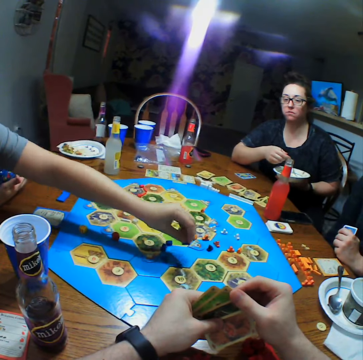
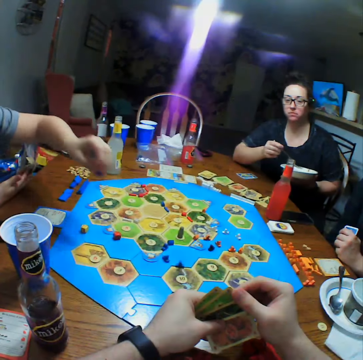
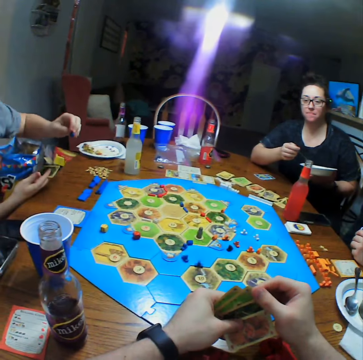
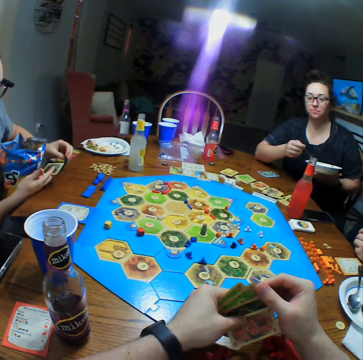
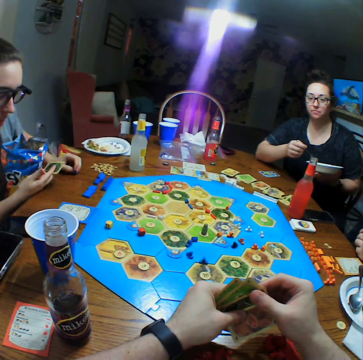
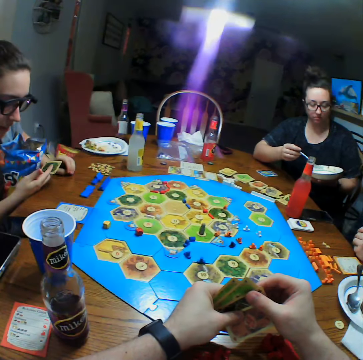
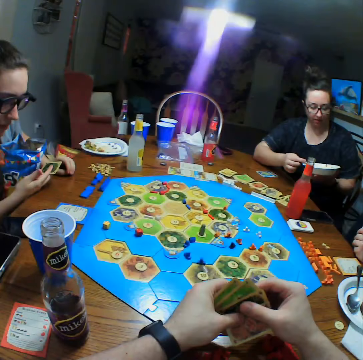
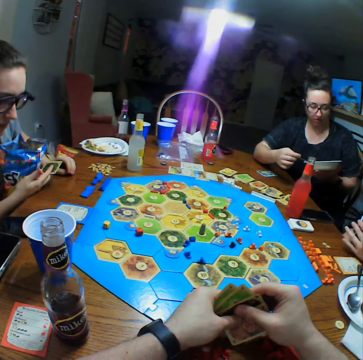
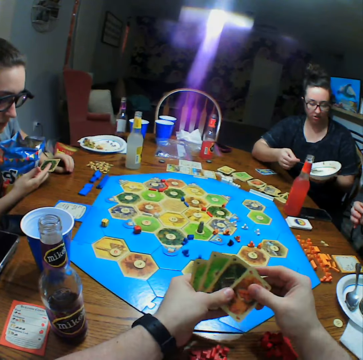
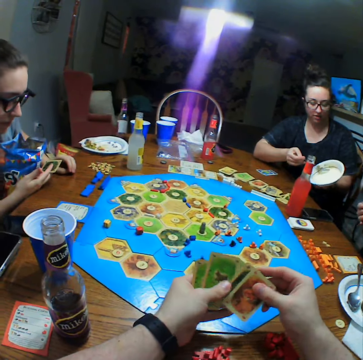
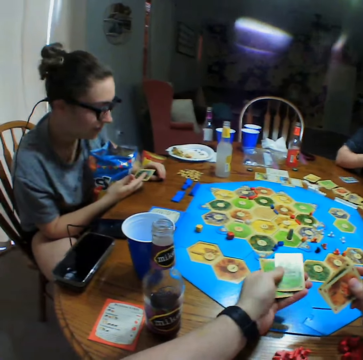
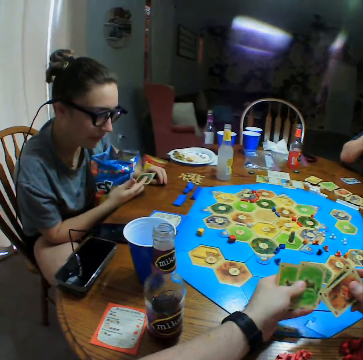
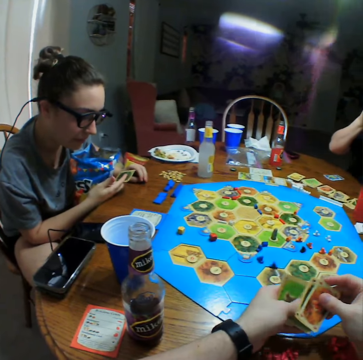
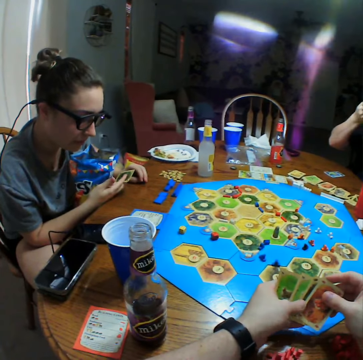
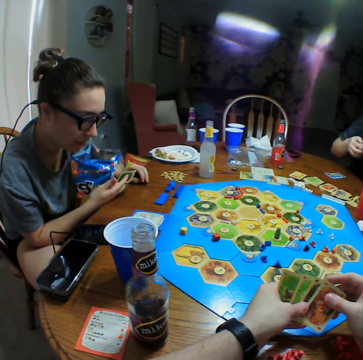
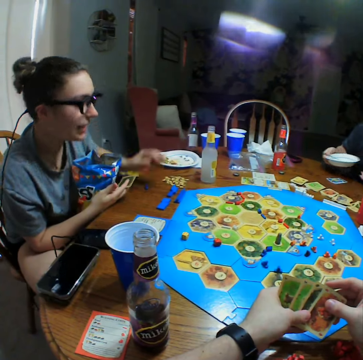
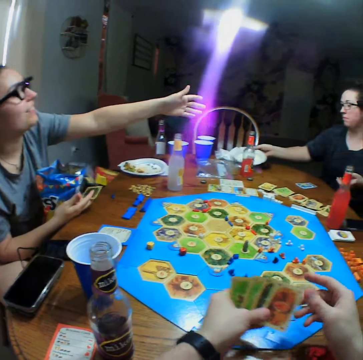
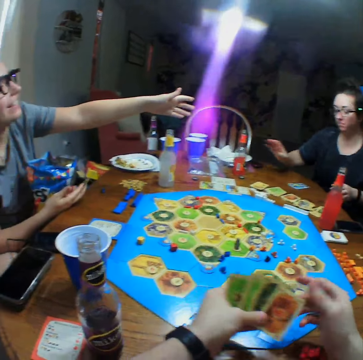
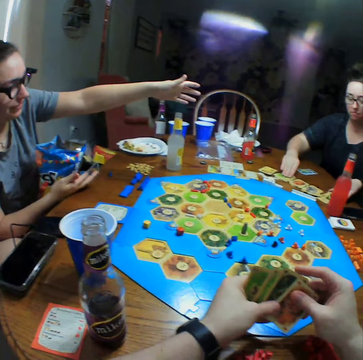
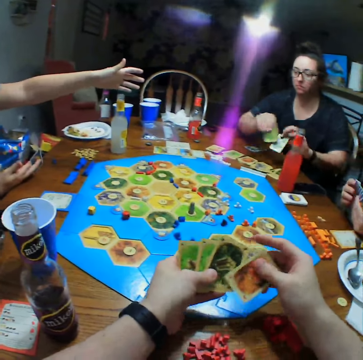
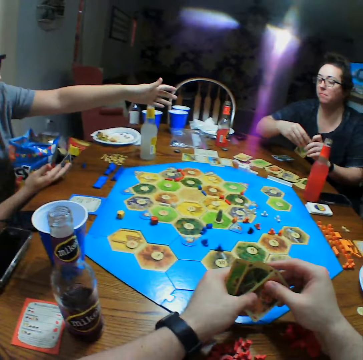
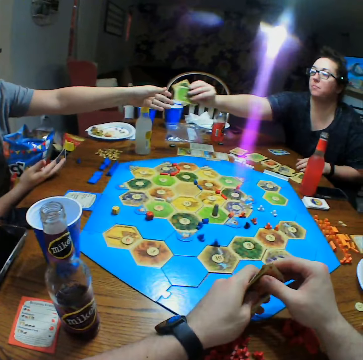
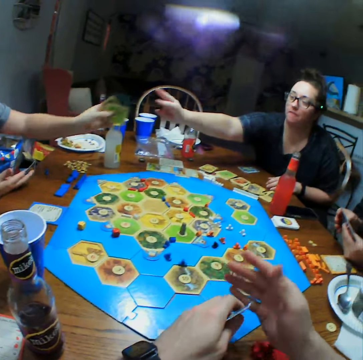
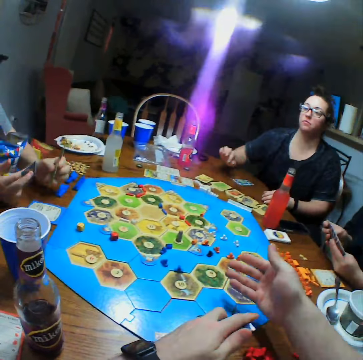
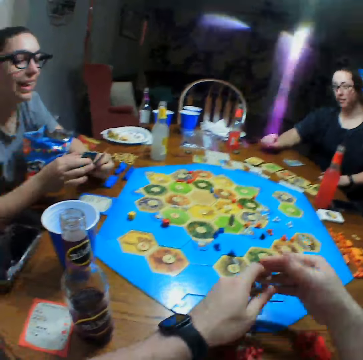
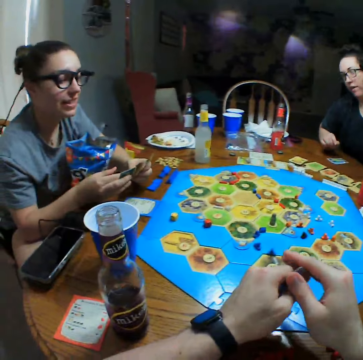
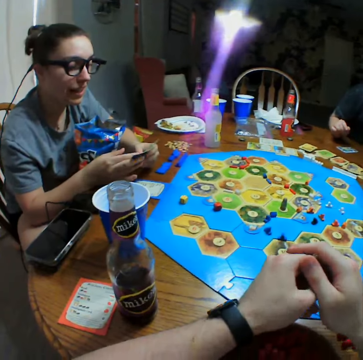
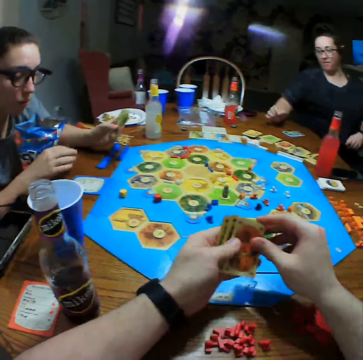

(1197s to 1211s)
A person picks dice. Another person puts the dice on the table. The first person holds cards. The camera wearer selects cards. The second person puts a plate on the table. A third person stretches the hand. The second person takes a card on the table. The third person picks cards from the second person. The second person gives the card to the third person. The camera wearer holds the cards.

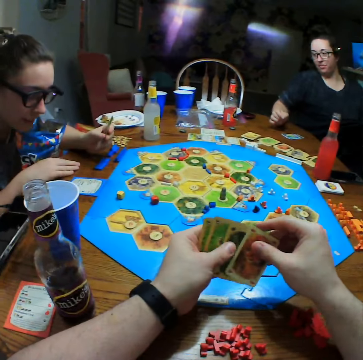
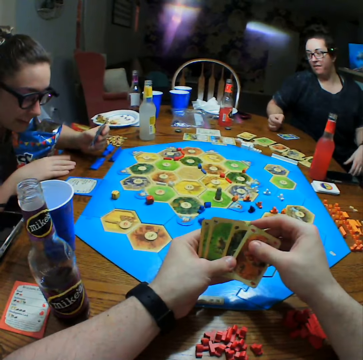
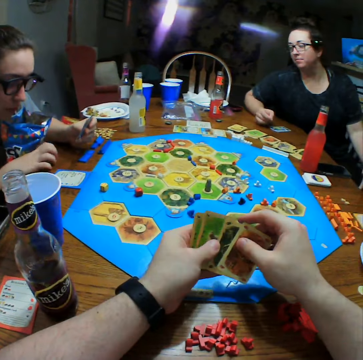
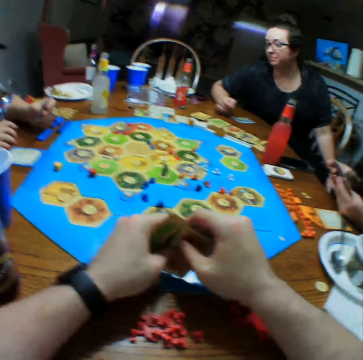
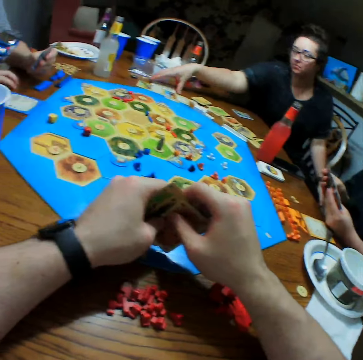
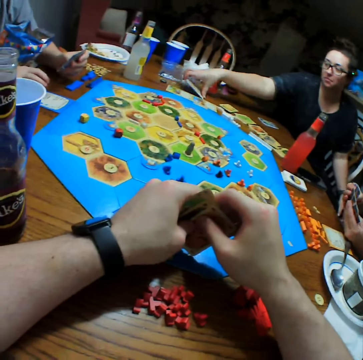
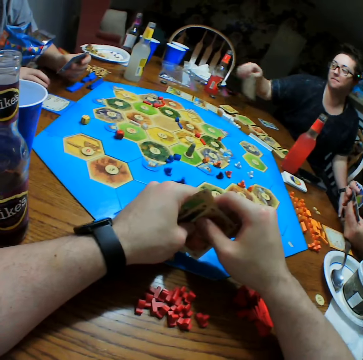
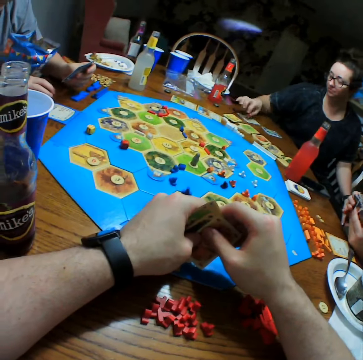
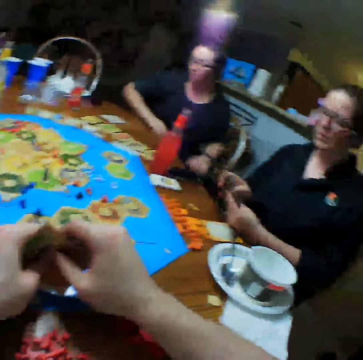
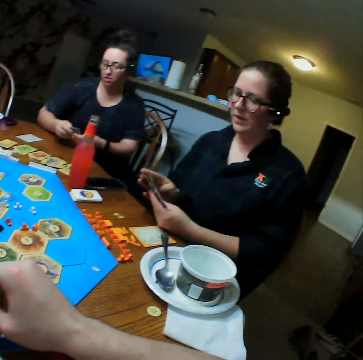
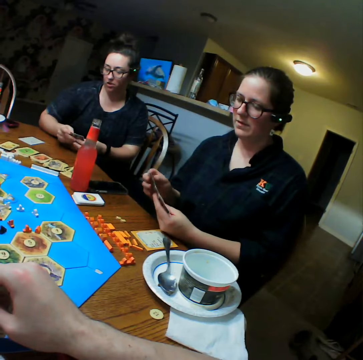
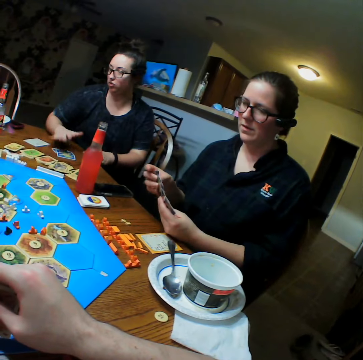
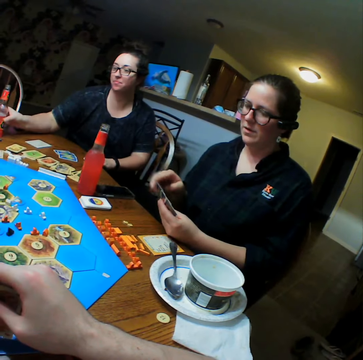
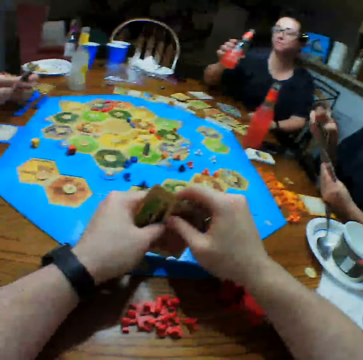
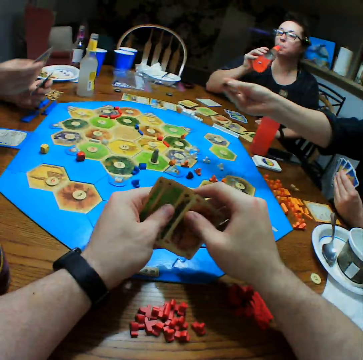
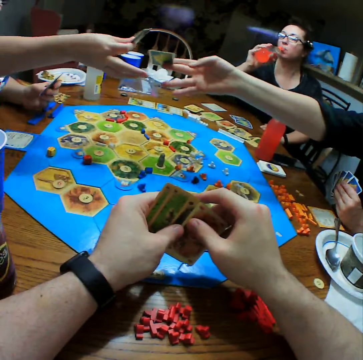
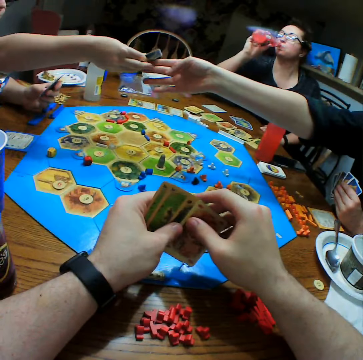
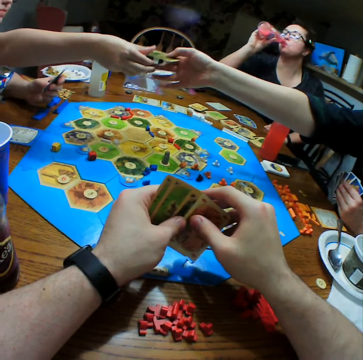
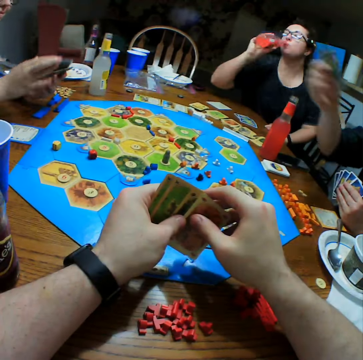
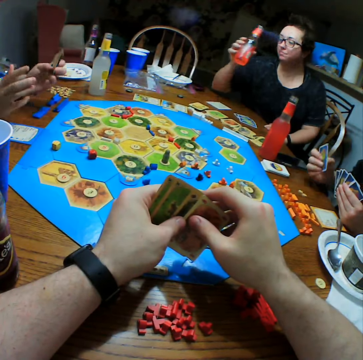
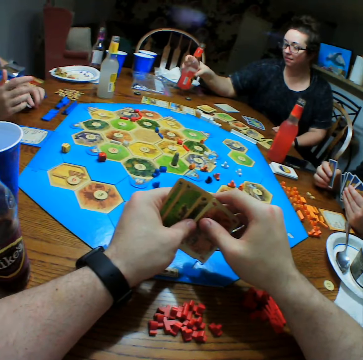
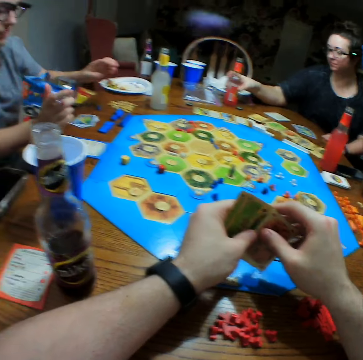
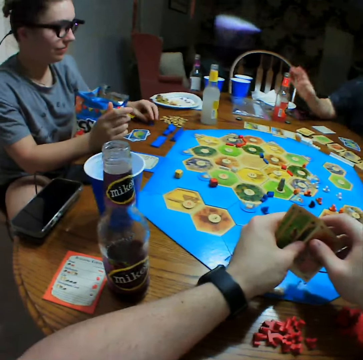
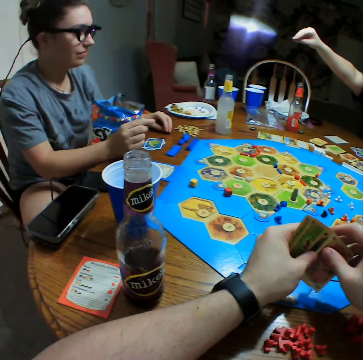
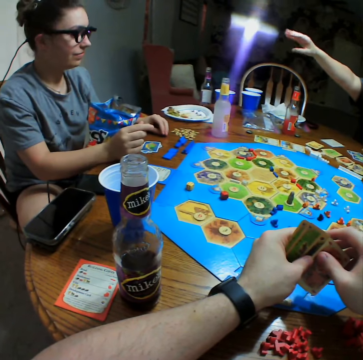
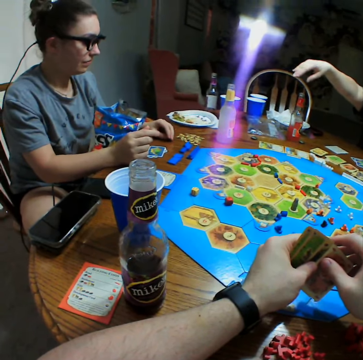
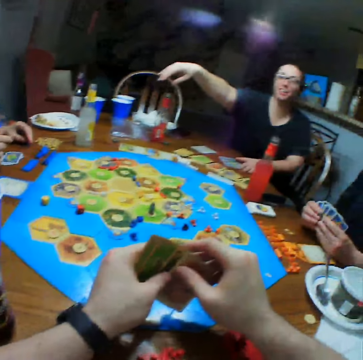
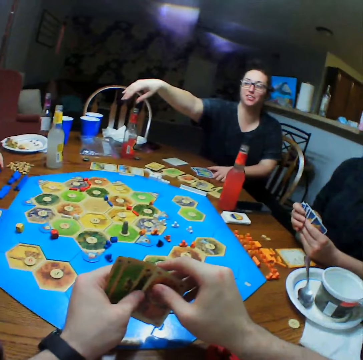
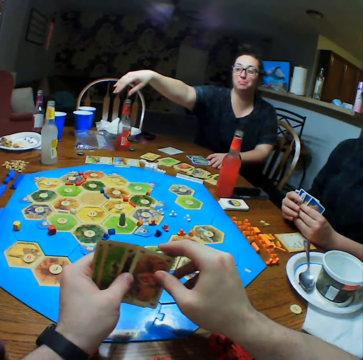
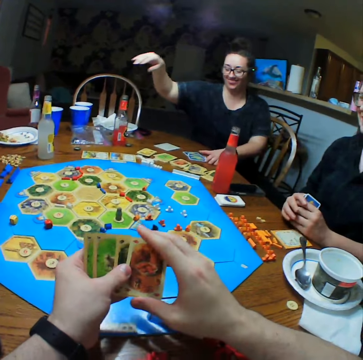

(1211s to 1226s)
A person looks at the cards. Another person picks cards from the table and drops the cards on the table. A third person holds cards. The second person takes a drink. The first person picks a card from the third person and drops the cards on the table. The second person puts a bottle on the table and lifts the right hand.

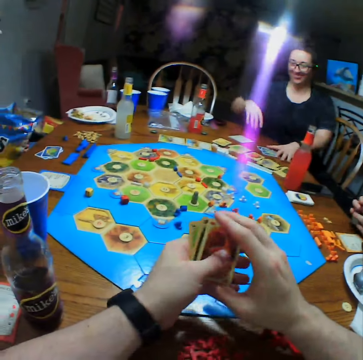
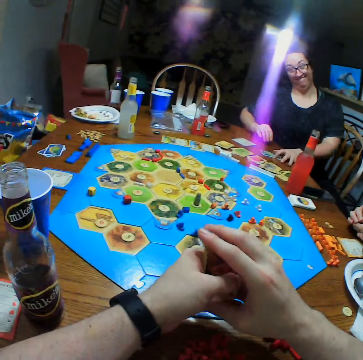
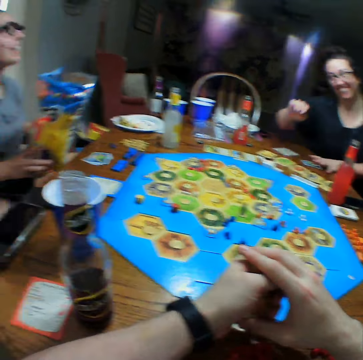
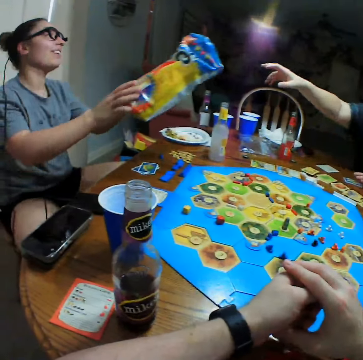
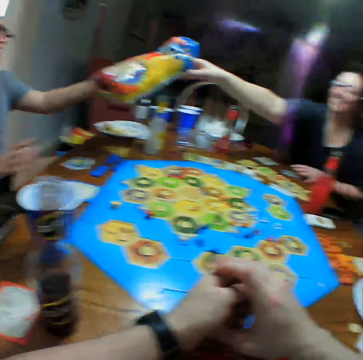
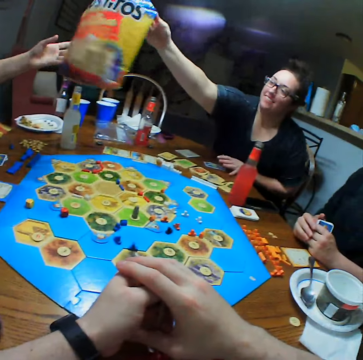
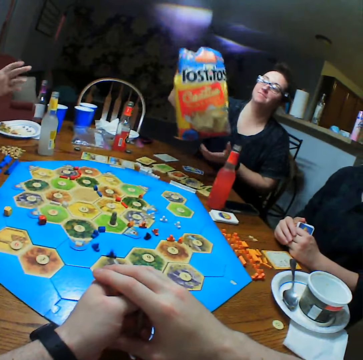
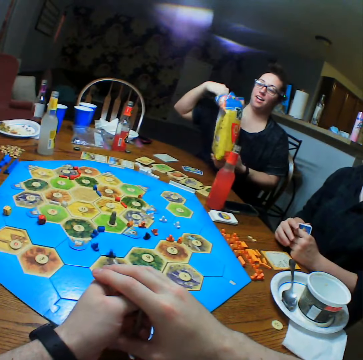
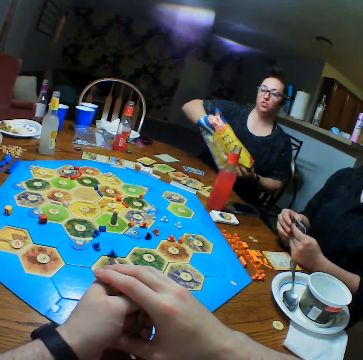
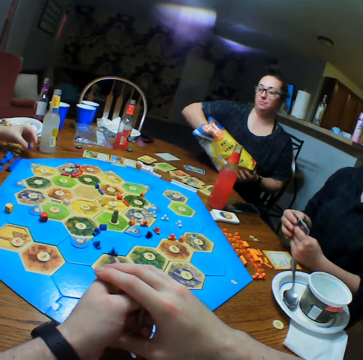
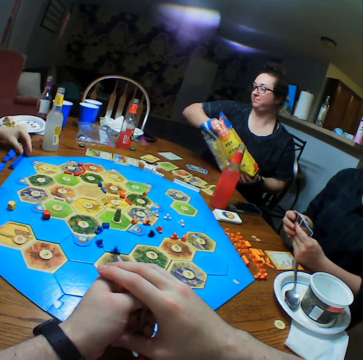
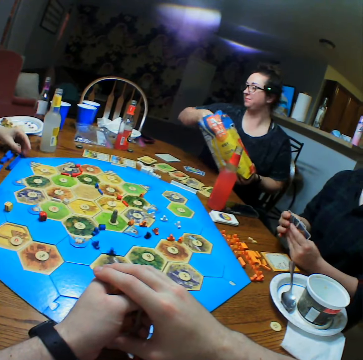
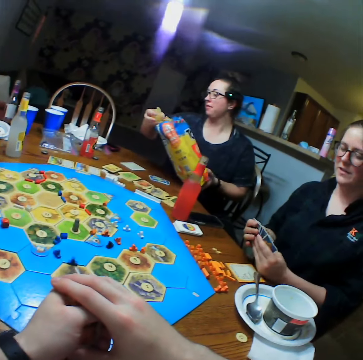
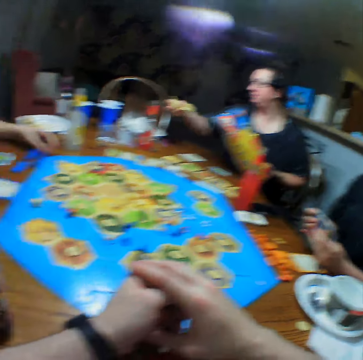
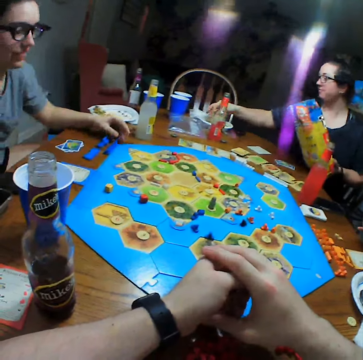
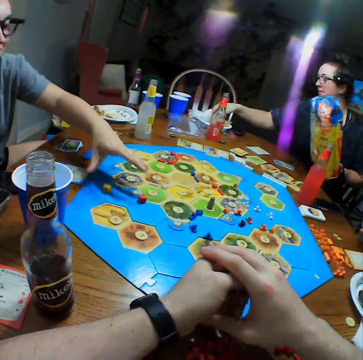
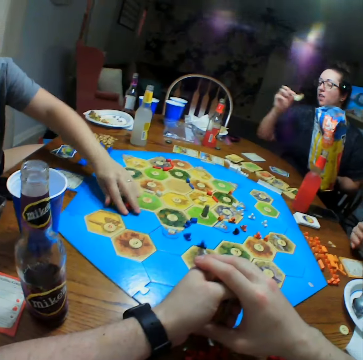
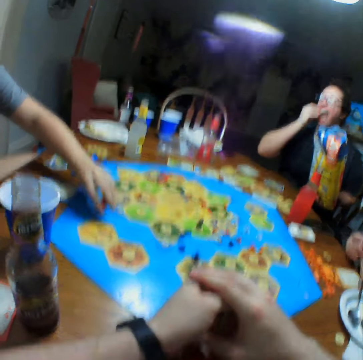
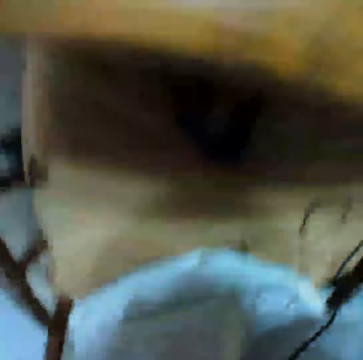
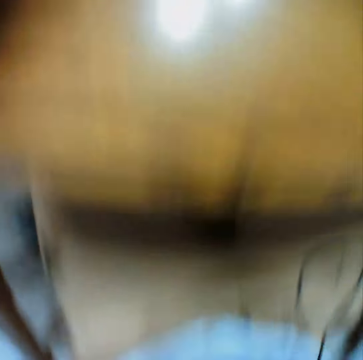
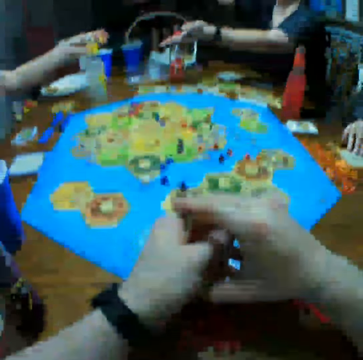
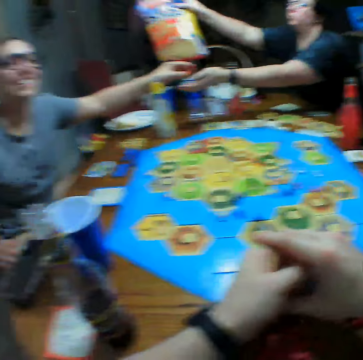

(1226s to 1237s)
A person holds a bag. The person gives another person crisps. The other person picks the bag from the first person. The other person scoops the crisps and puts the crisps on the plate. The first person takes dice on the table. The other person eats the crisps. The camera wearer looks down.
